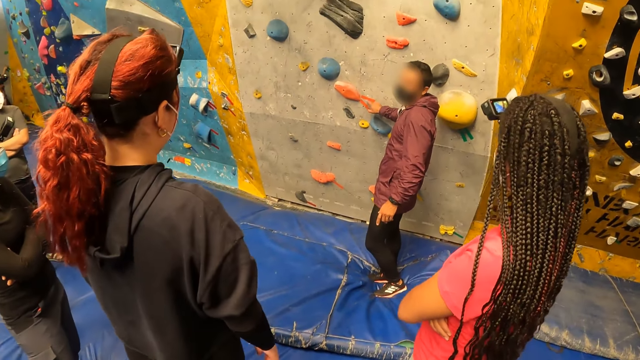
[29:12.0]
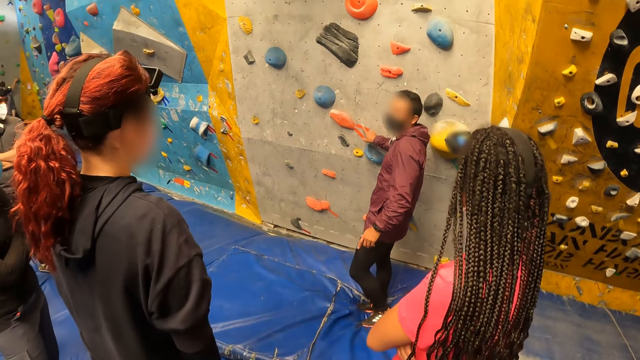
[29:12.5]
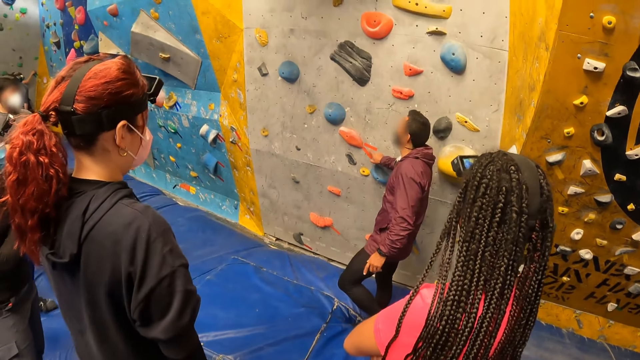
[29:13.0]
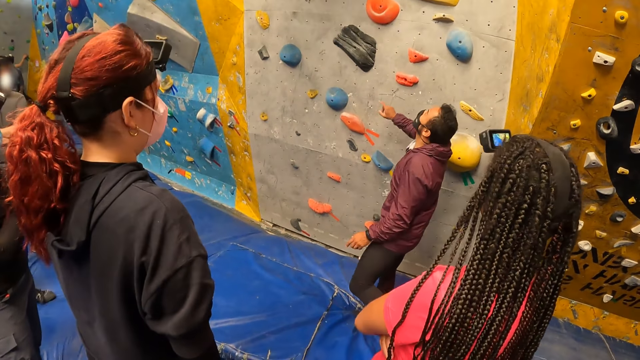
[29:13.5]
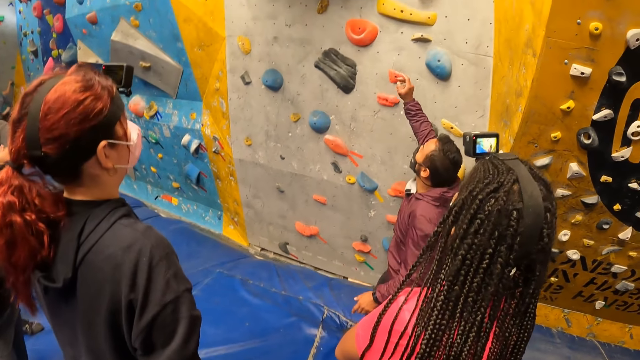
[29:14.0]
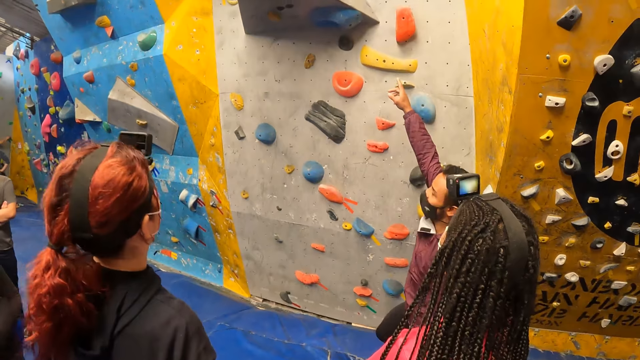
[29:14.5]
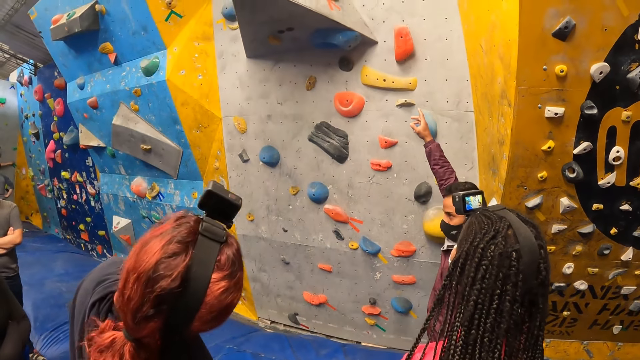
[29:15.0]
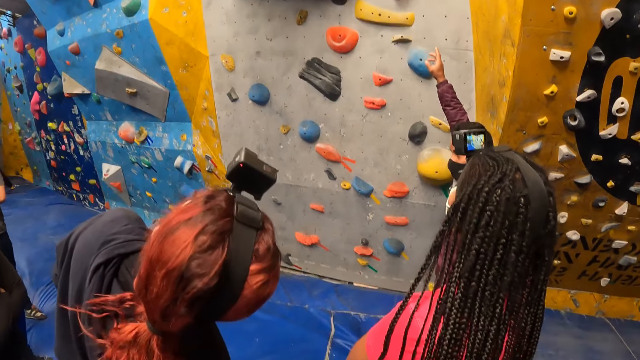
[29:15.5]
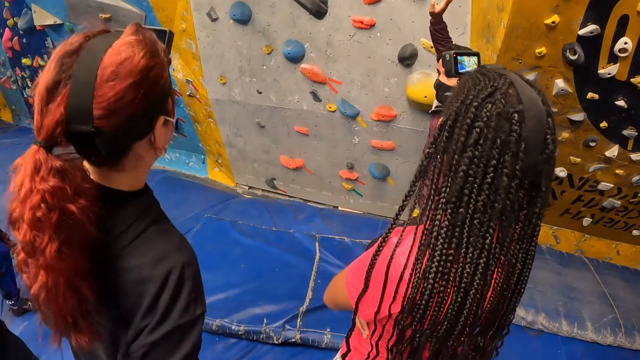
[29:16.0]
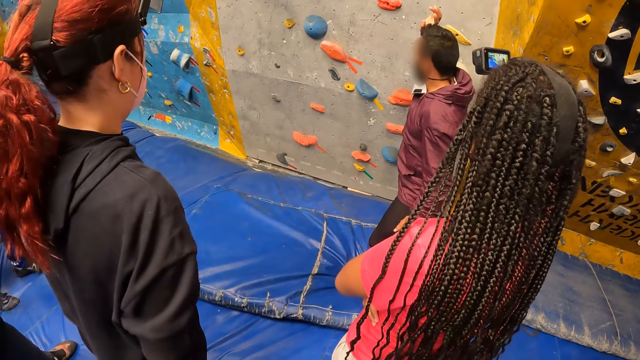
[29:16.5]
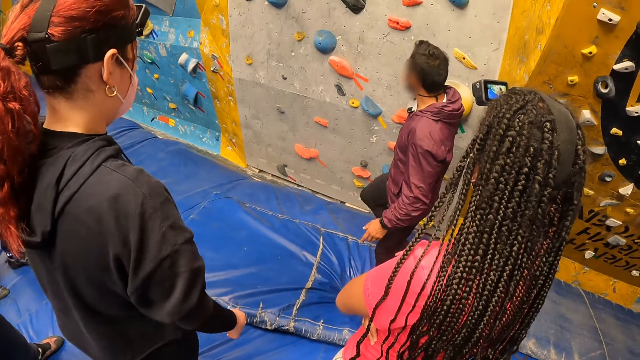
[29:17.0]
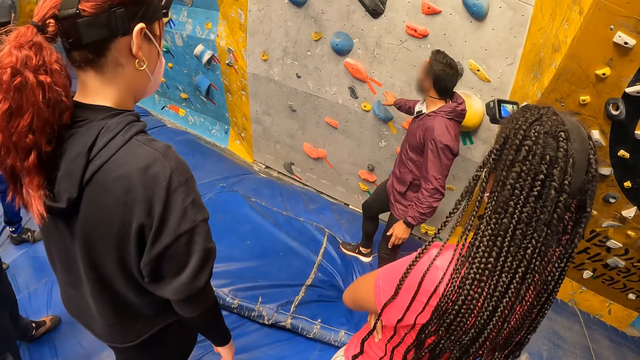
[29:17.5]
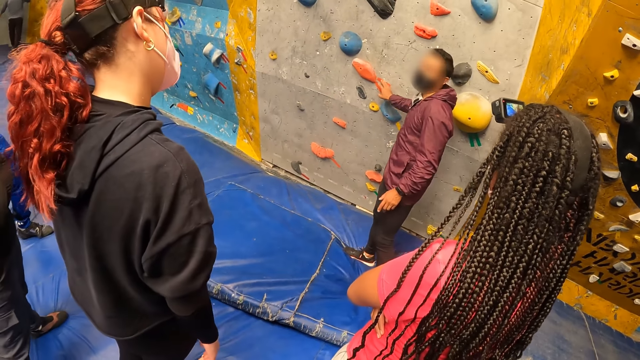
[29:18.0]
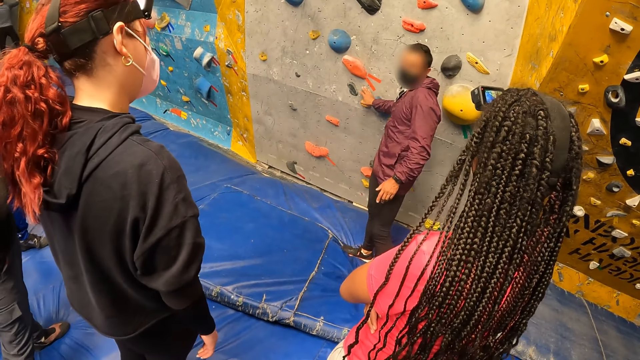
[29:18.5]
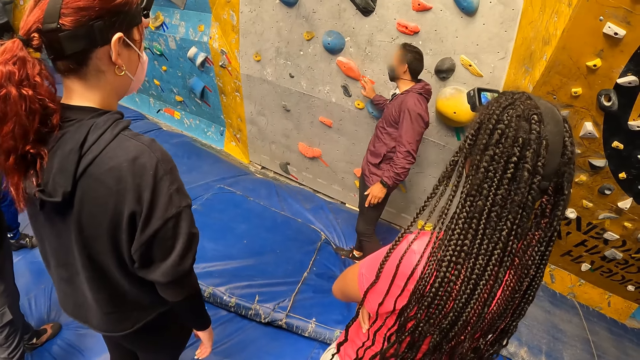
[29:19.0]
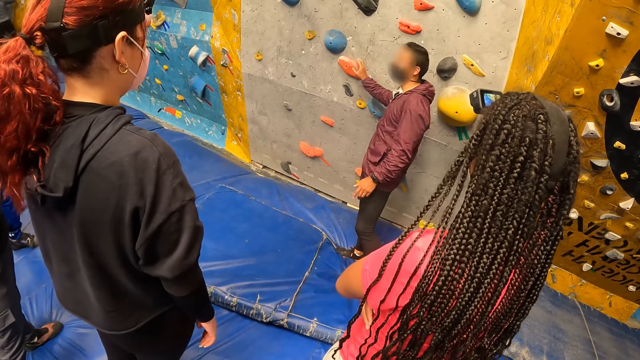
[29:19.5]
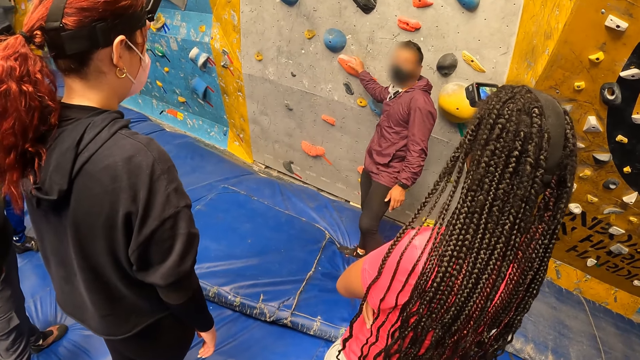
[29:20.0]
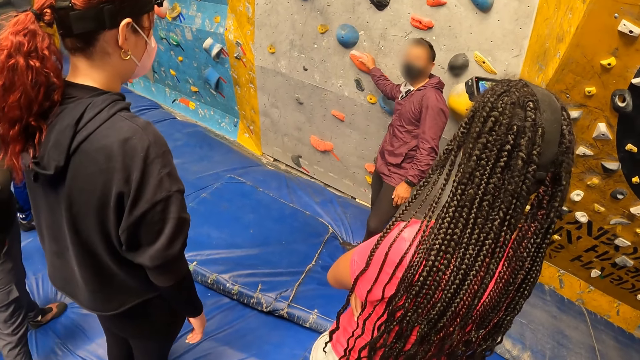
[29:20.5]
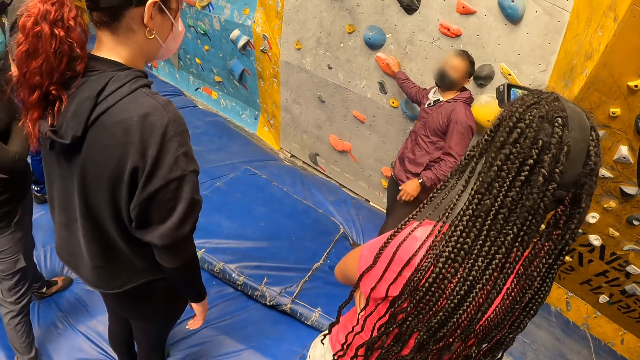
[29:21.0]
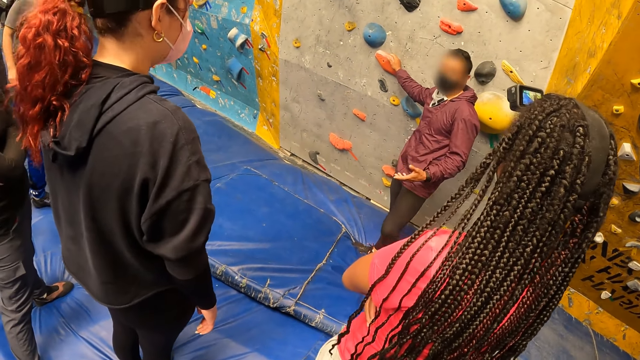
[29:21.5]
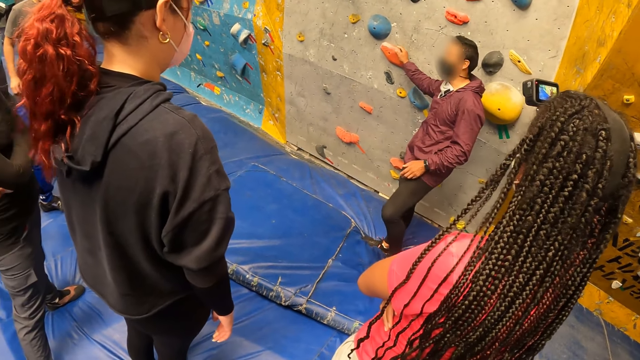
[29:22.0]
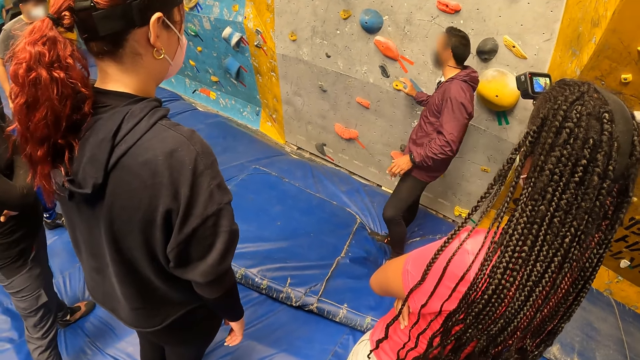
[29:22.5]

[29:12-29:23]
The instructor points towards the top of the climbing wall with his right hand. He touches a rock on the climbing wall with his right hand.

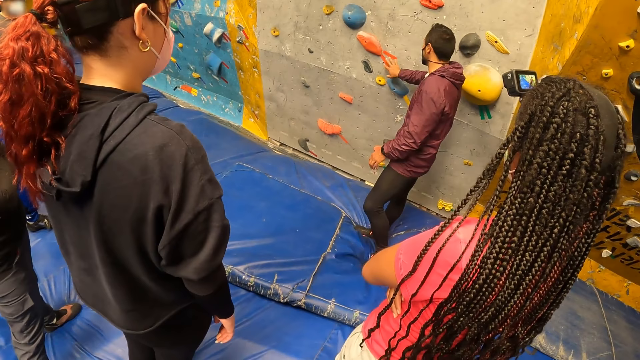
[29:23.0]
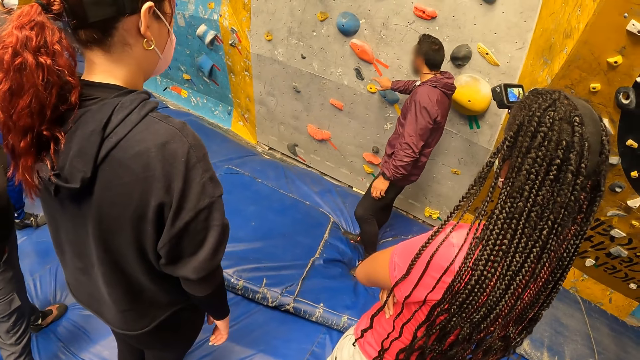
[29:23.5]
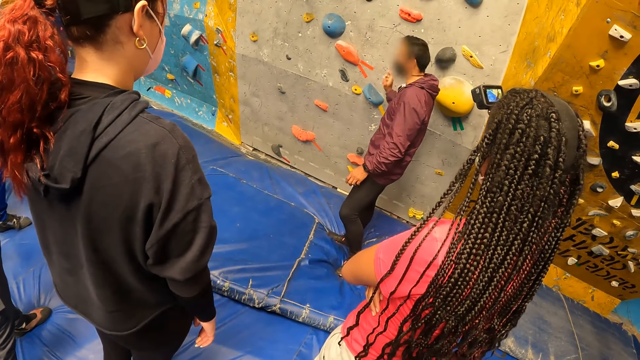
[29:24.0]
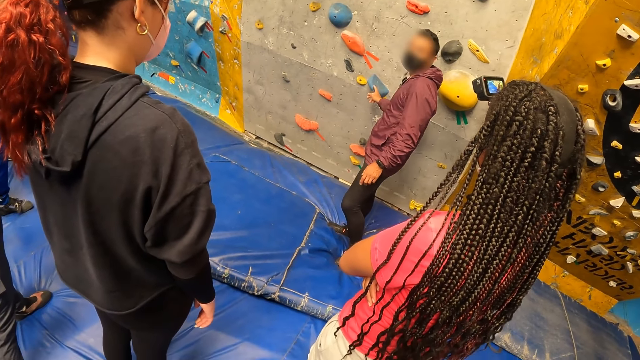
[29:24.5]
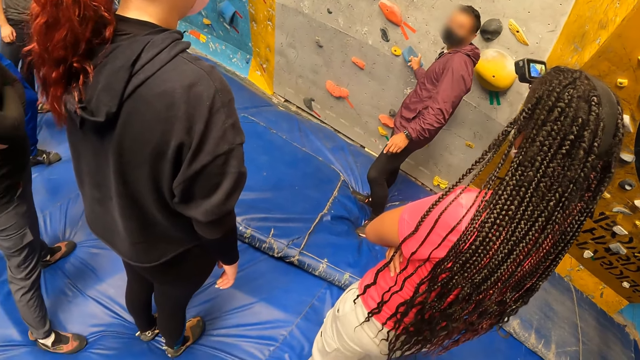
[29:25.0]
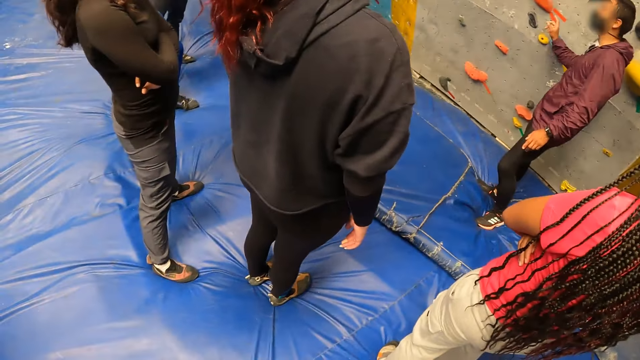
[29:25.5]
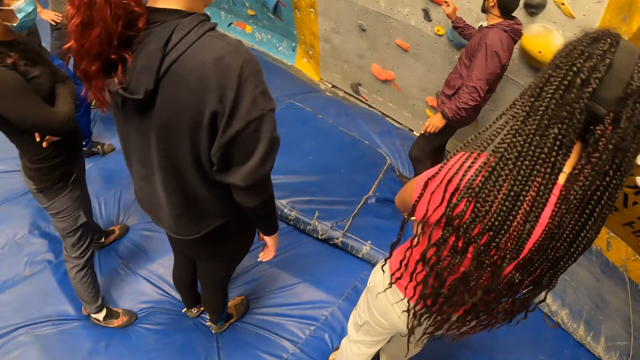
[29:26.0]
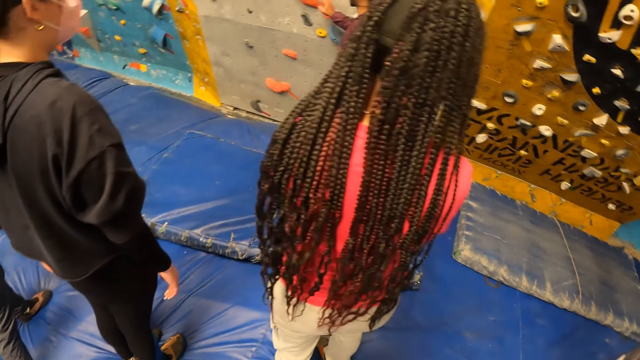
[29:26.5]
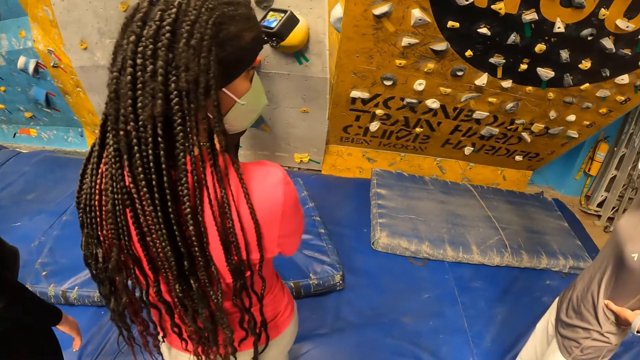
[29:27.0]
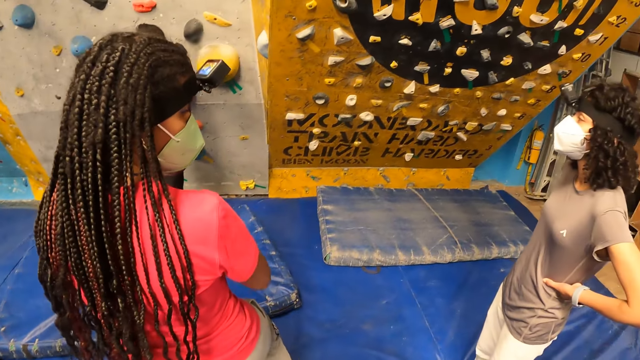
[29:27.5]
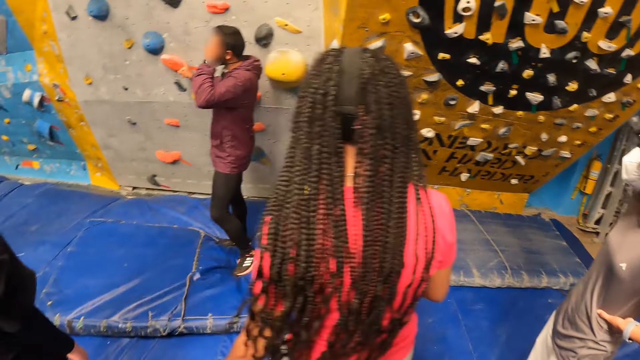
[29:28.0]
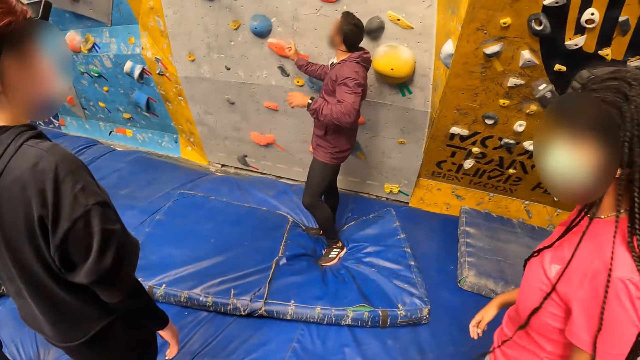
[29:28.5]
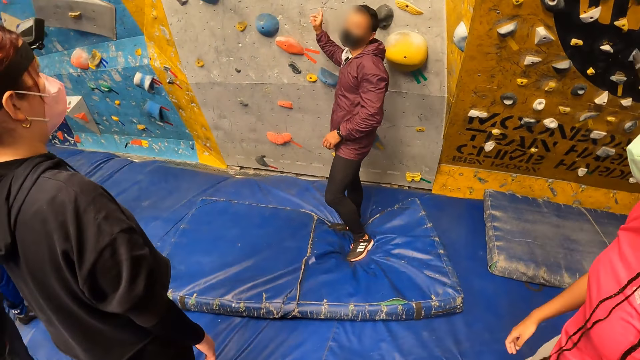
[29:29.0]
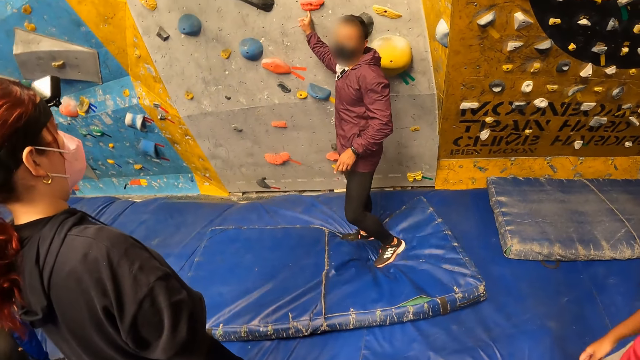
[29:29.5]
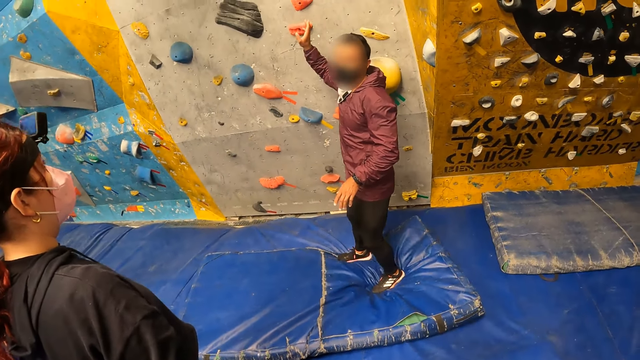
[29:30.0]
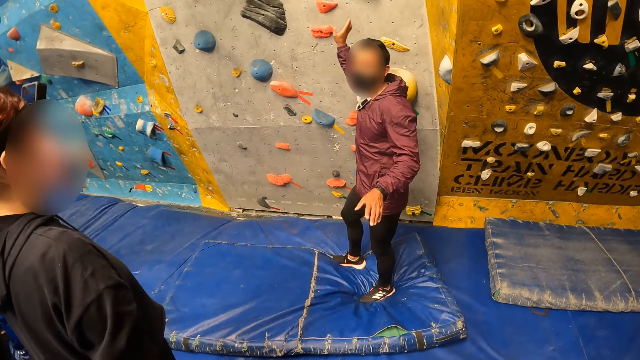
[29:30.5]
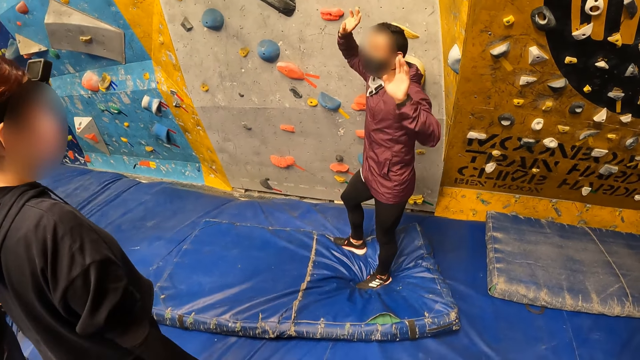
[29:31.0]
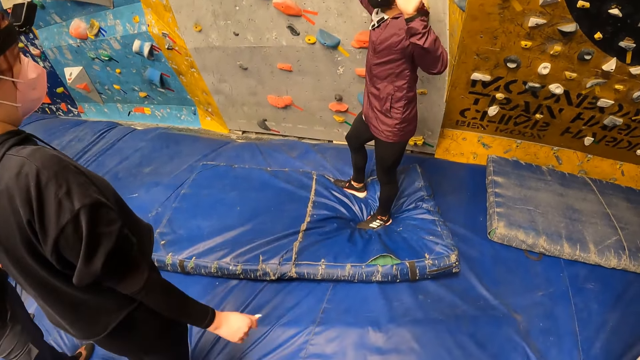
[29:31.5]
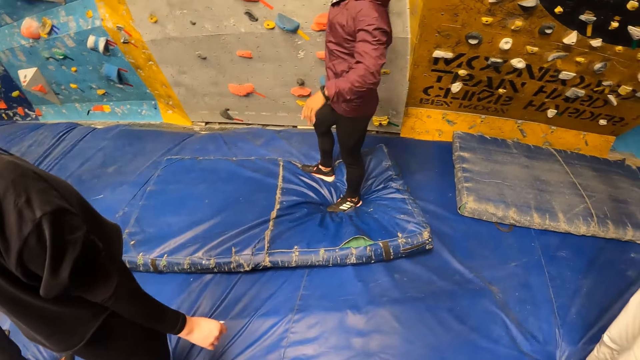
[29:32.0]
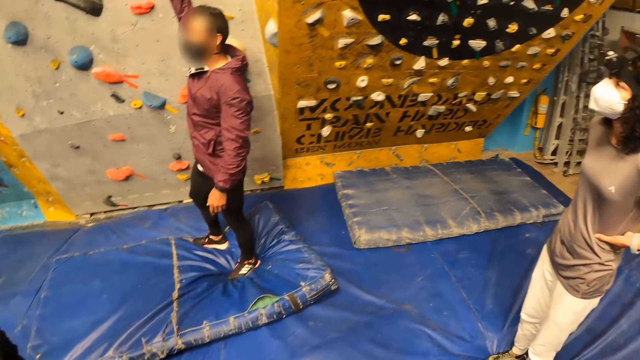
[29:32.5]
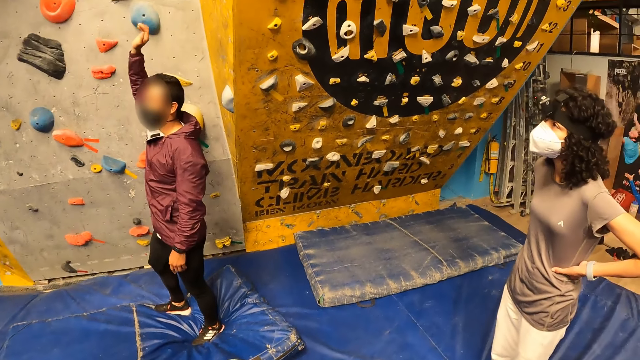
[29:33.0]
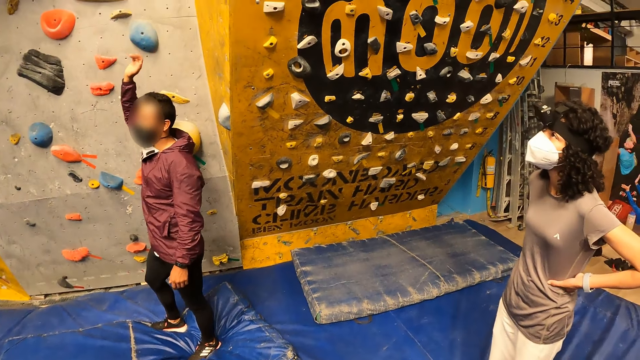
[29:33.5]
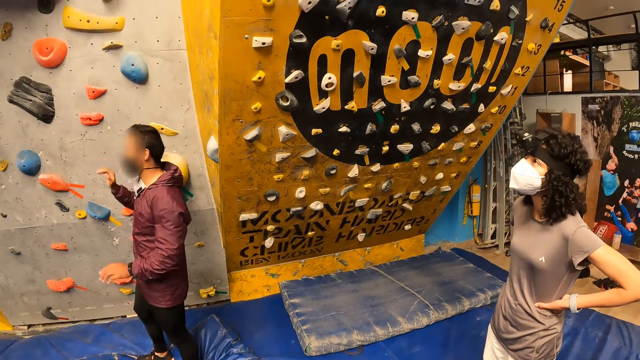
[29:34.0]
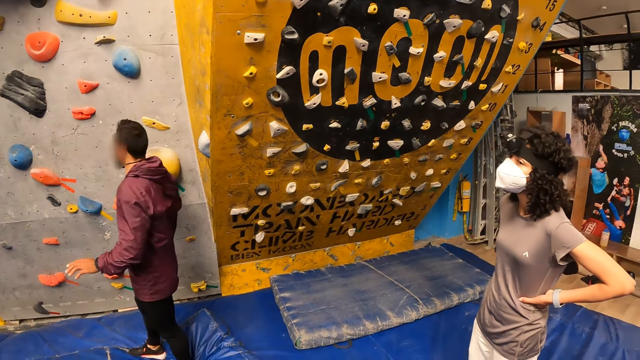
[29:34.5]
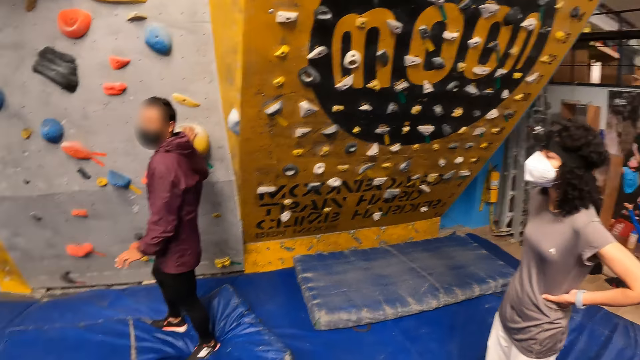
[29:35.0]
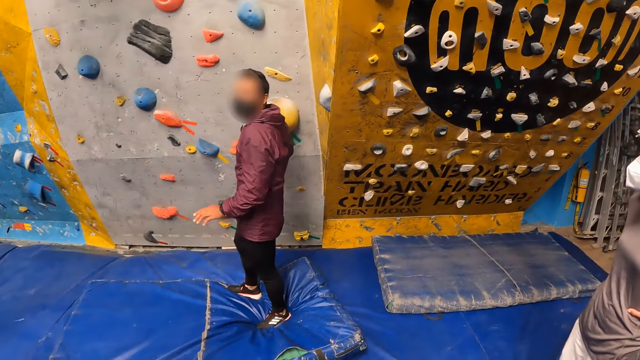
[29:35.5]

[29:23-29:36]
The camera wearer looks around. The lady moves back. The man points at the wall and lifts both hands. The camera wearer looks around.
